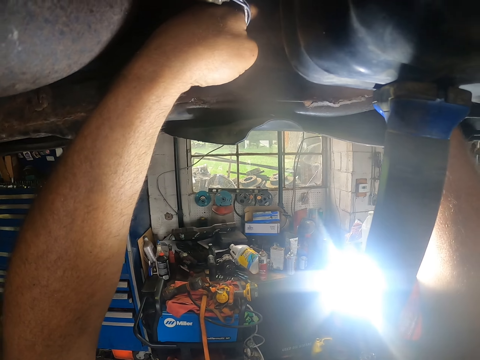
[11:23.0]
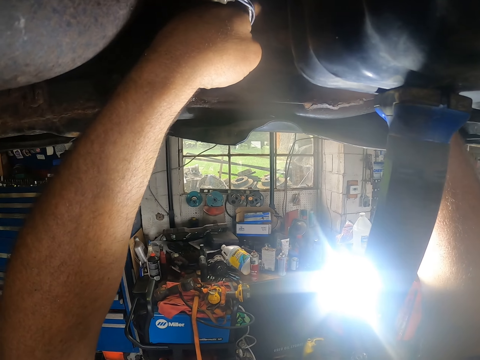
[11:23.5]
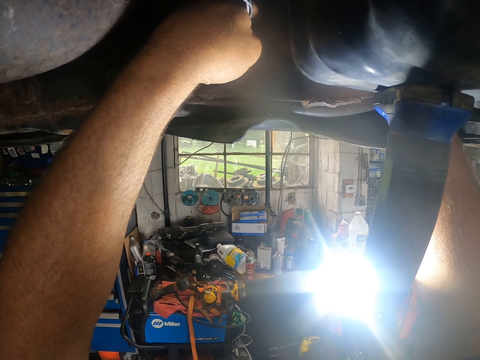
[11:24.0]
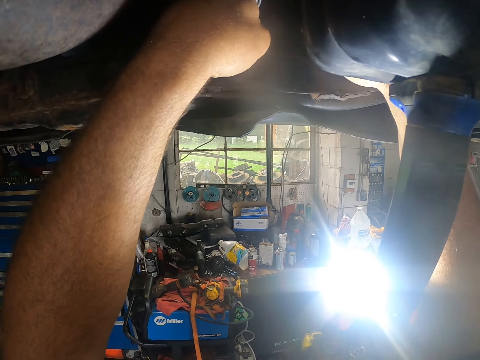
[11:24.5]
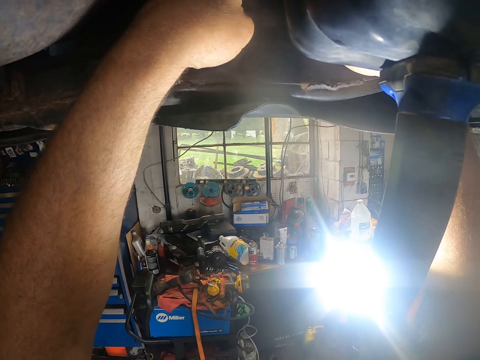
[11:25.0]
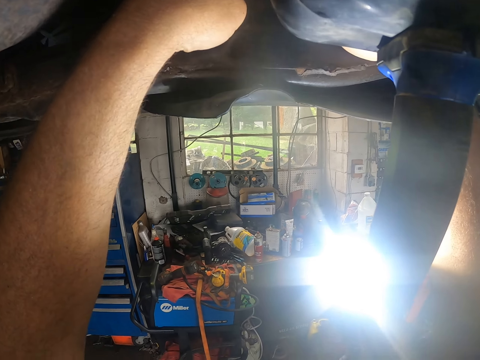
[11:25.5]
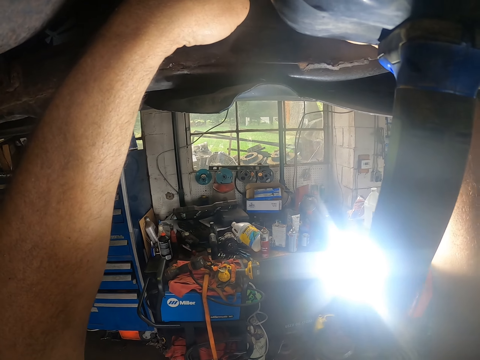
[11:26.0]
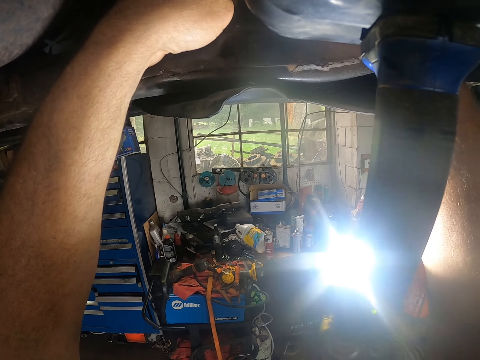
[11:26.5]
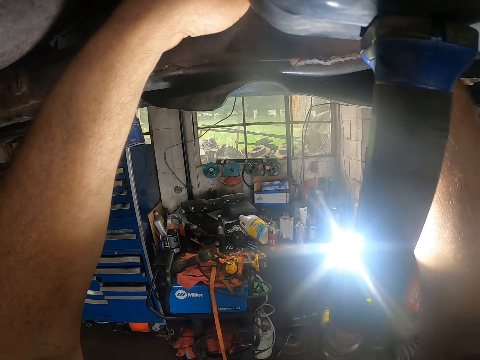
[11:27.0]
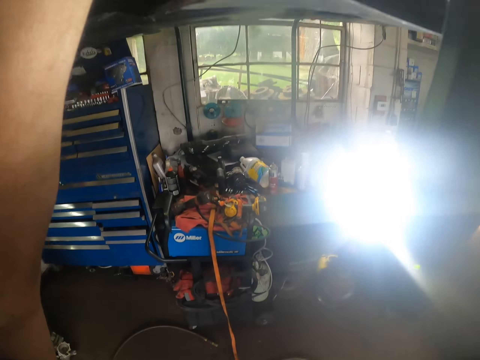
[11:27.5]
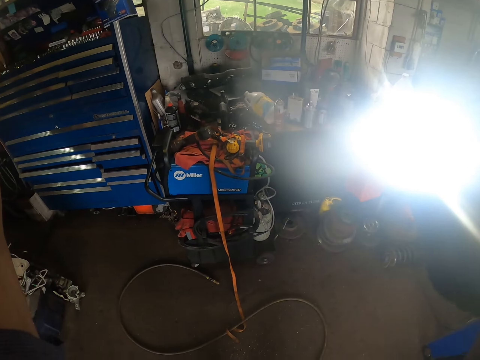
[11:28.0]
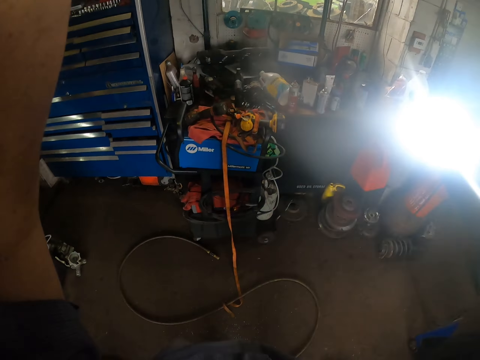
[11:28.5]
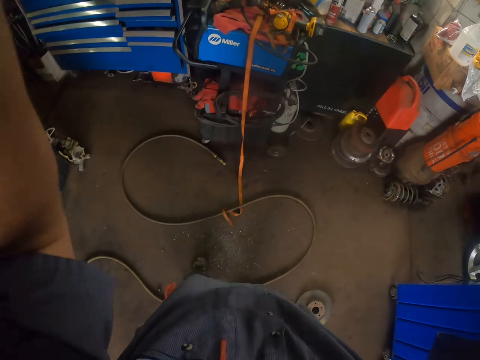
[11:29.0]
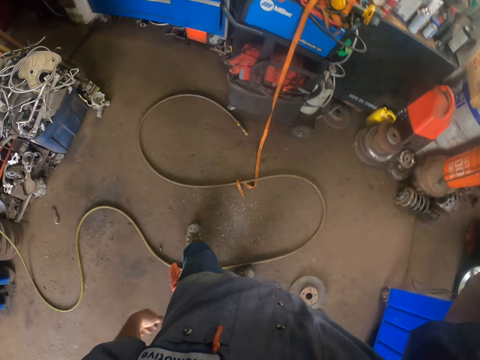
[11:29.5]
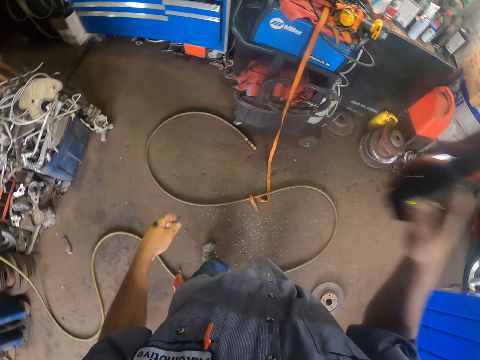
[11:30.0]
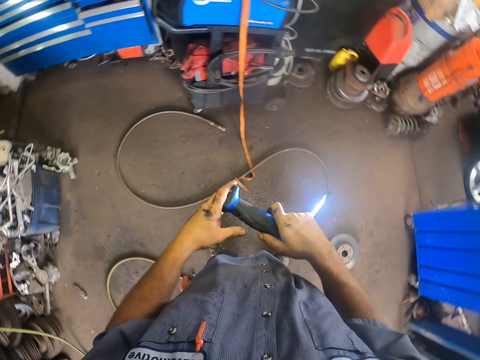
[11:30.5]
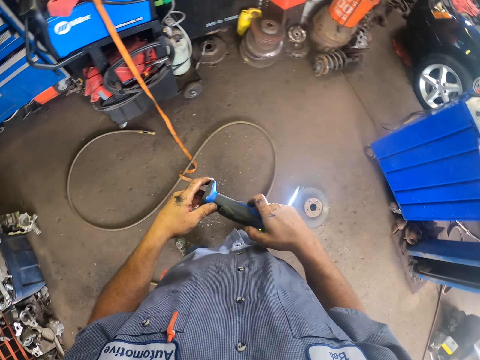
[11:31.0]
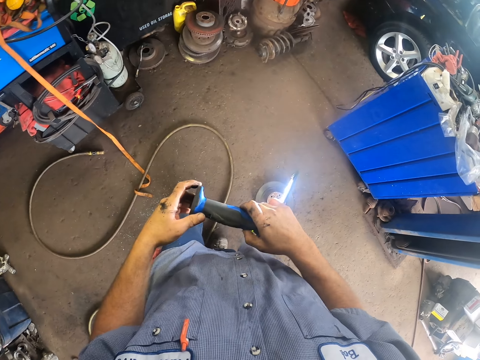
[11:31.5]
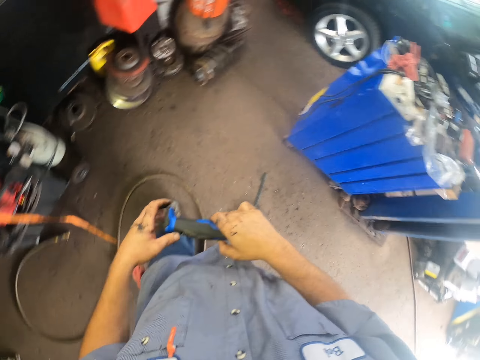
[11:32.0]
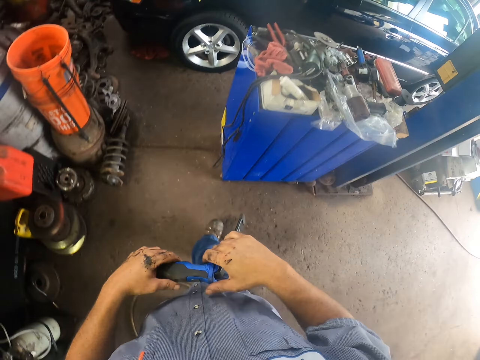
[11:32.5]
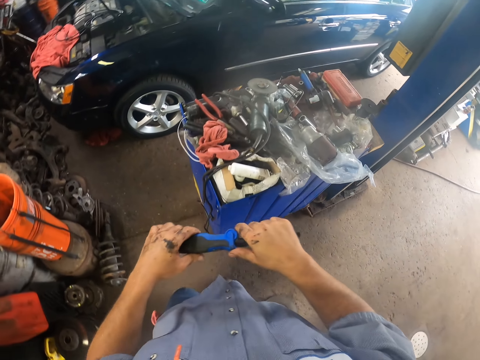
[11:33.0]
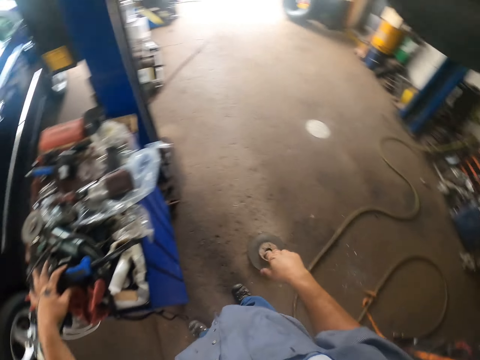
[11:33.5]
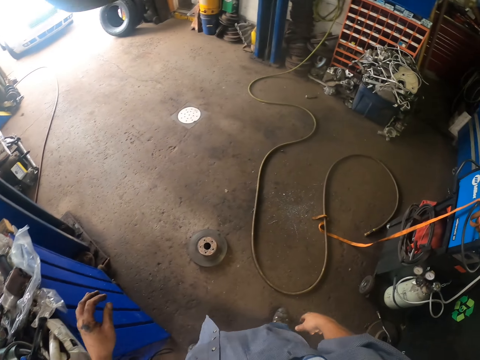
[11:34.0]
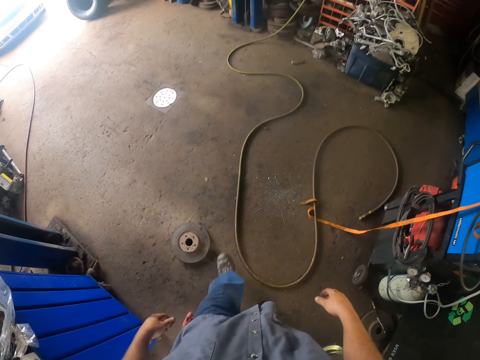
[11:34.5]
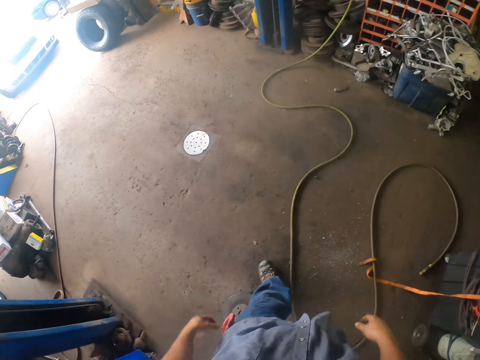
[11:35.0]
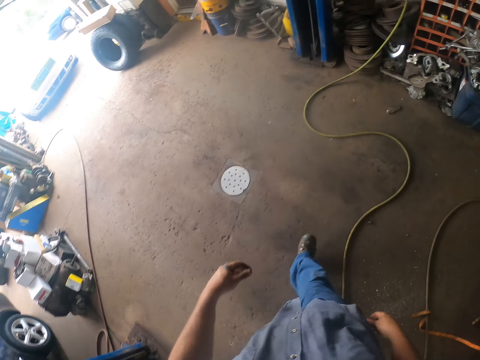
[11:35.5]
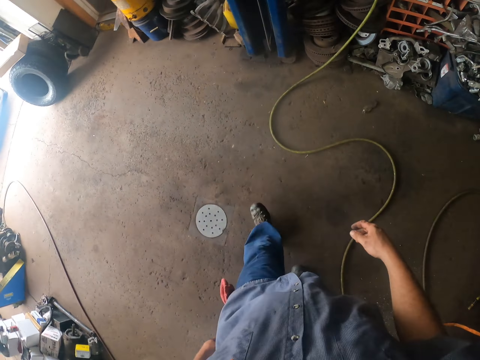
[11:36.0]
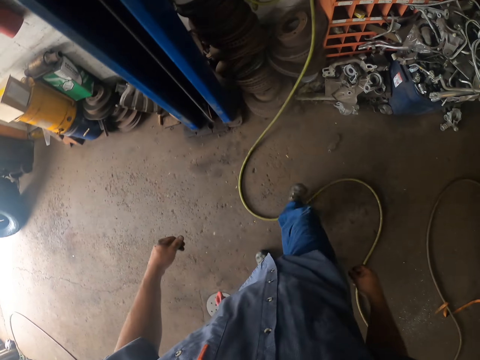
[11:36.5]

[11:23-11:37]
The camera wearer removes a torch on the spare part. They switch off the torch. They move around. They put the torch on the generator.

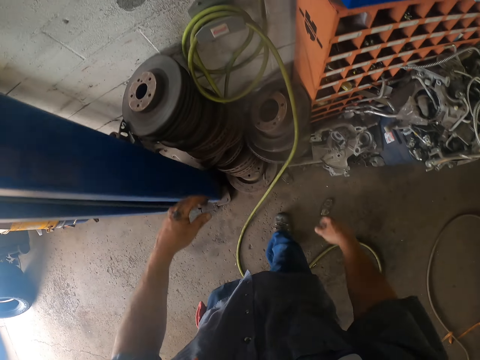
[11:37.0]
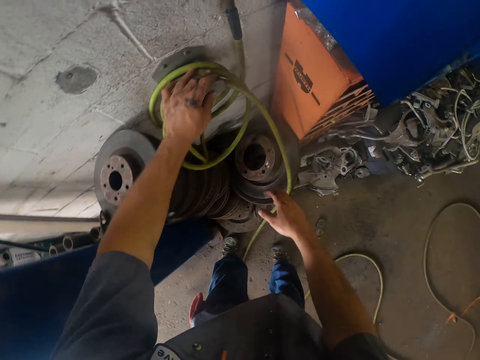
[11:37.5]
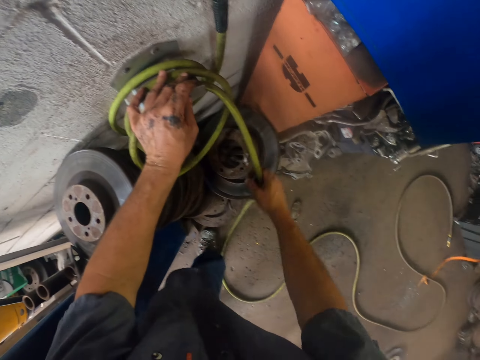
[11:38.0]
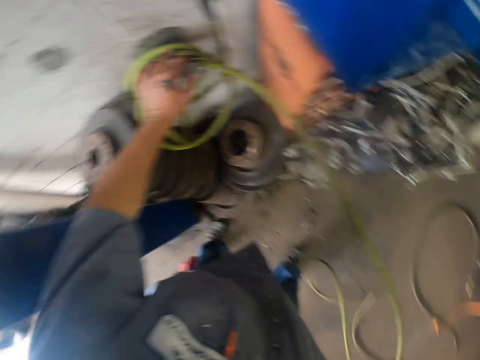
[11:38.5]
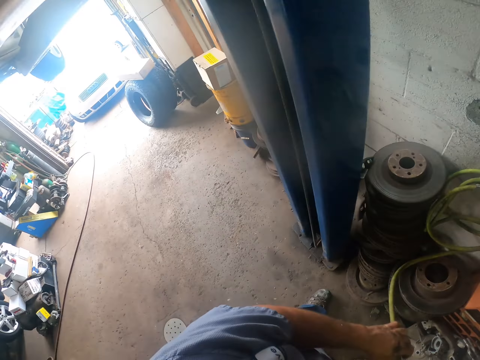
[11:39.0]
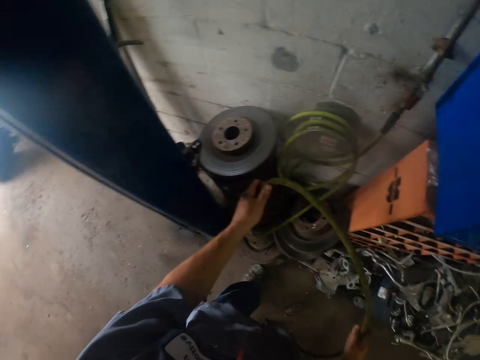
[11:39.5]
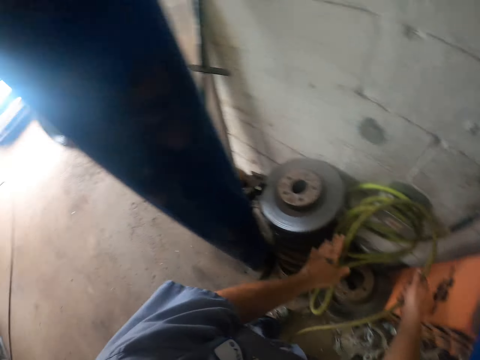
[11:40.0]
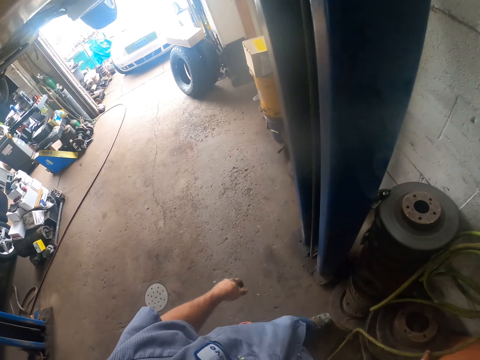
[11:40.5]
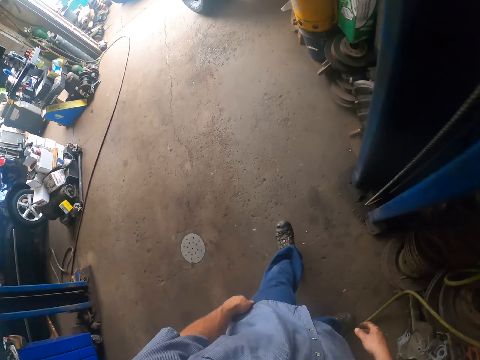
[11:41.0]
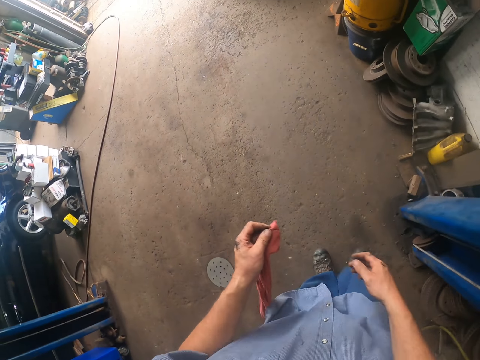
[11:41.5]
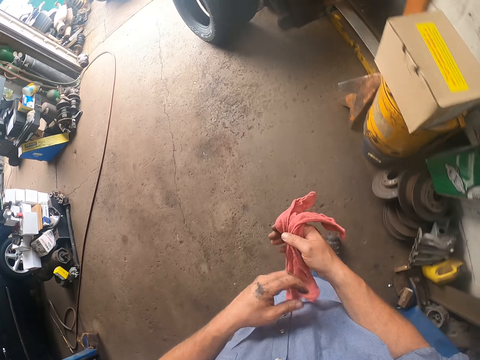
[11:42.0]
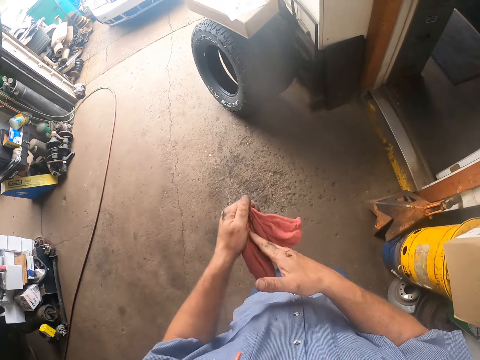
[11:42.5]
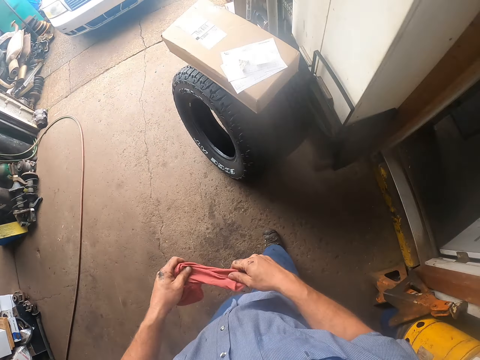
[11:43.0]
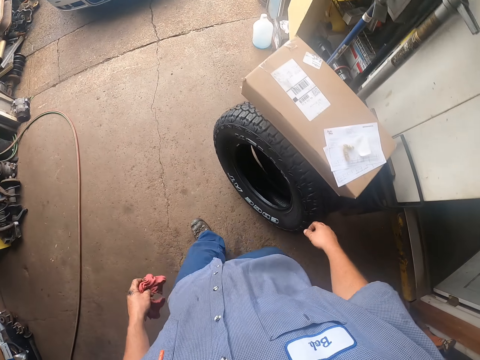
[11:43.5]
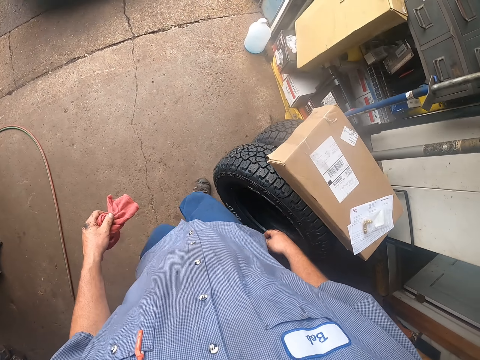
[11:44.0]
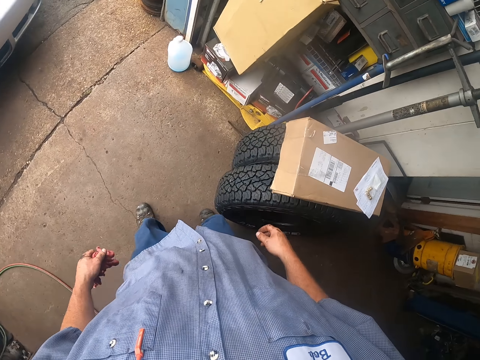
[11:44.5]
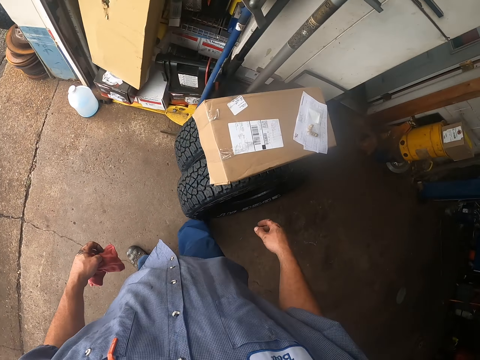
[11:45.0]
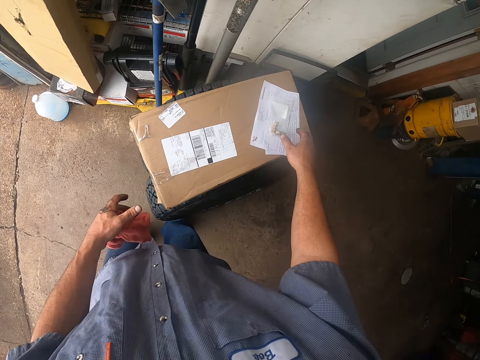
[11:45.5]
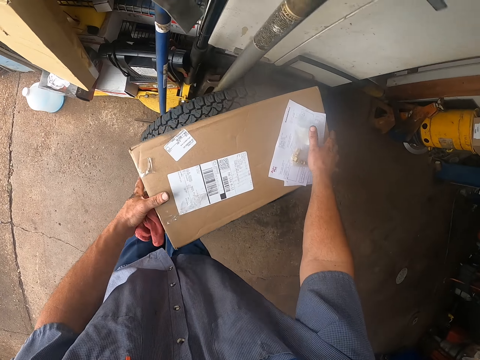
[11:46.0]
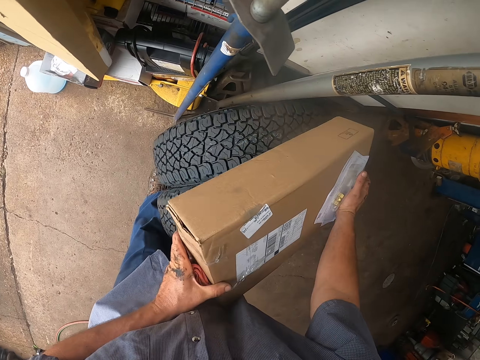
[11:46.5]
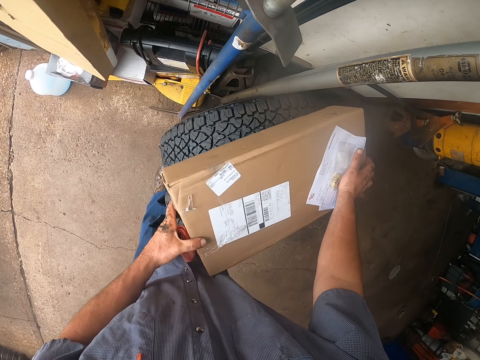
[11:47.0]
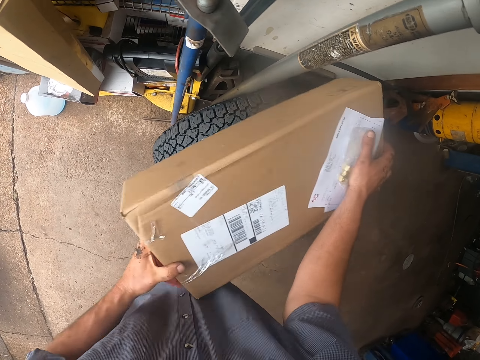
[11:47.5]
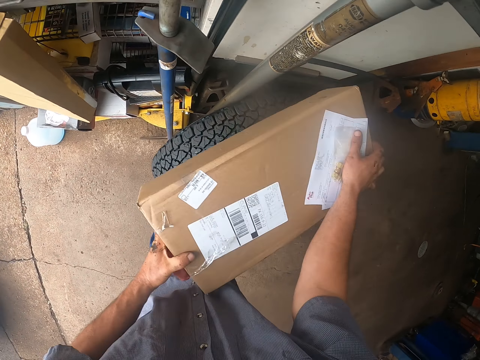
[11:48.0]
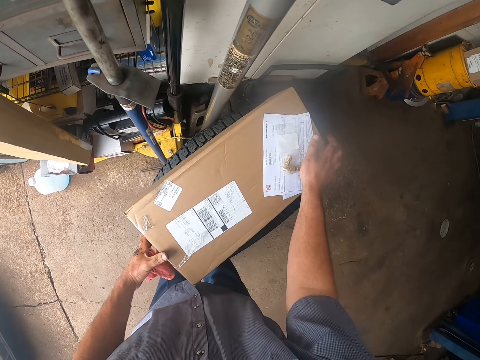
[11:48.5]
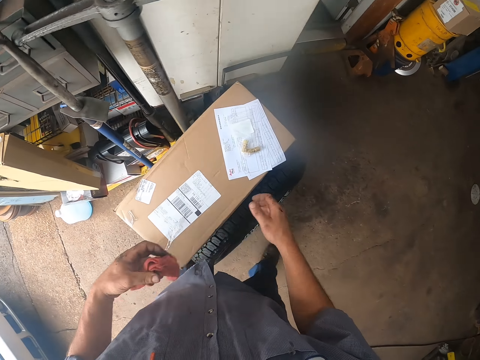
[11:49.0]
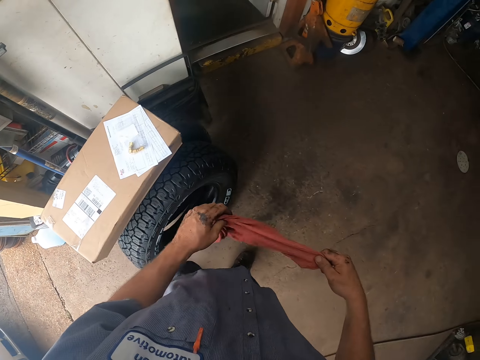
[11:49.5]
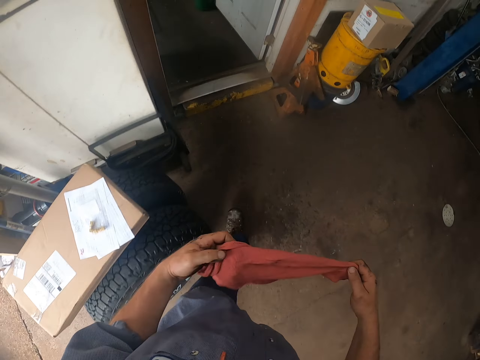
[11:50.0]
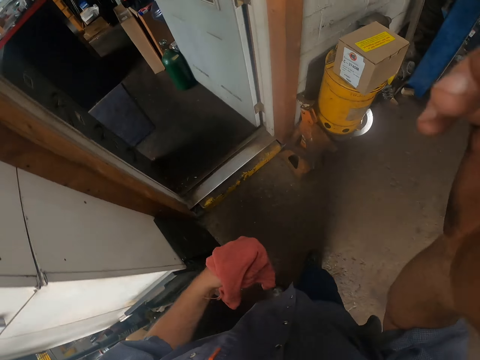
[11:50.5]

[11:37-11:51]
The camera wearer straightens a pipe on the wall. They wipe hands on the towel. They move a box on the tire. They shake the box. They straighten a towel.
